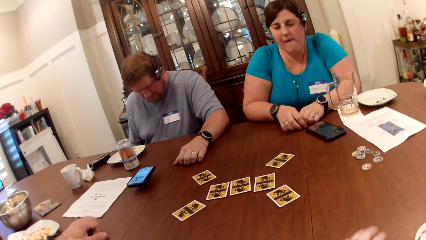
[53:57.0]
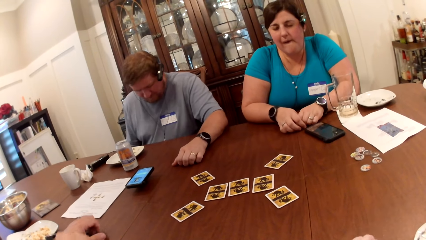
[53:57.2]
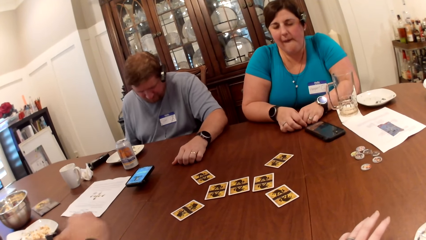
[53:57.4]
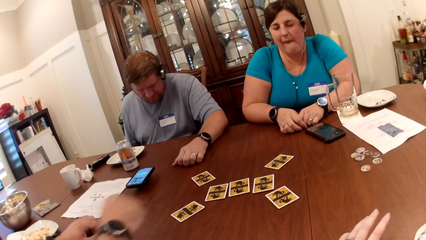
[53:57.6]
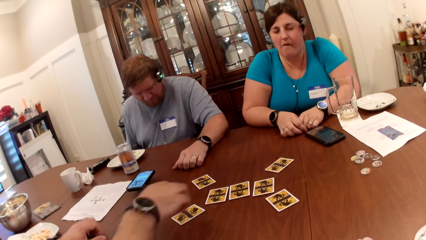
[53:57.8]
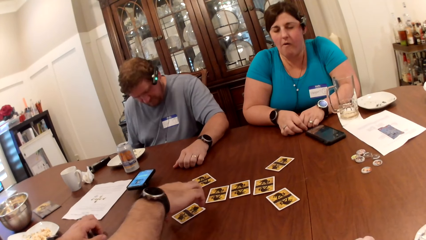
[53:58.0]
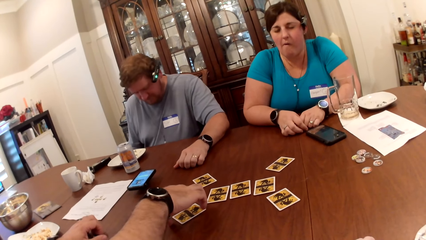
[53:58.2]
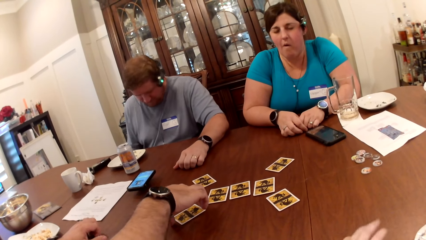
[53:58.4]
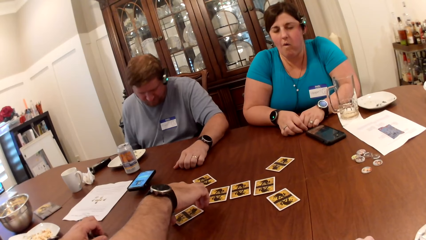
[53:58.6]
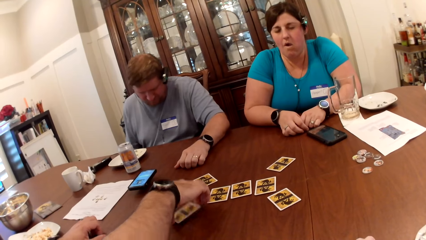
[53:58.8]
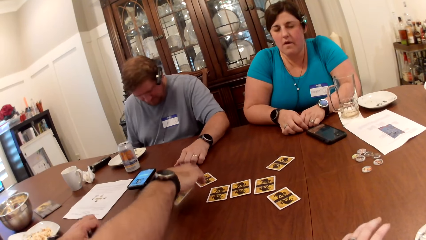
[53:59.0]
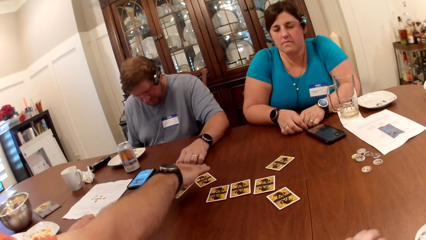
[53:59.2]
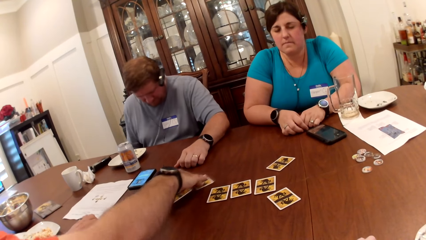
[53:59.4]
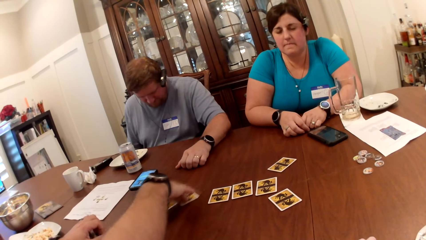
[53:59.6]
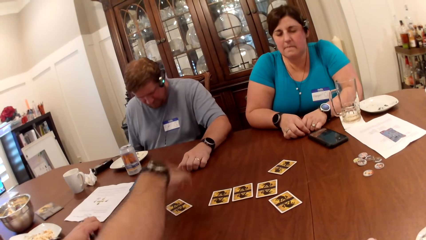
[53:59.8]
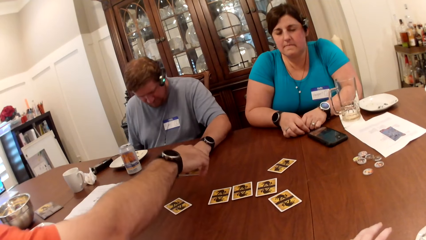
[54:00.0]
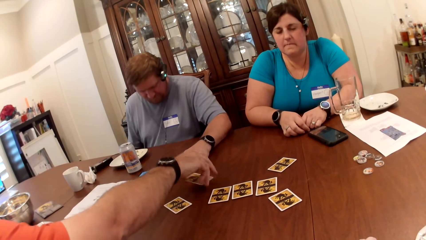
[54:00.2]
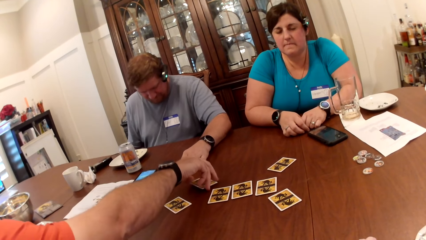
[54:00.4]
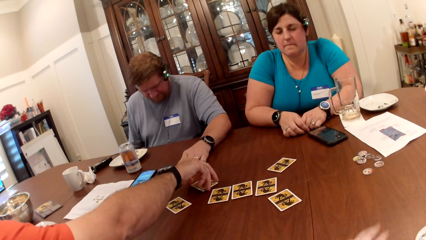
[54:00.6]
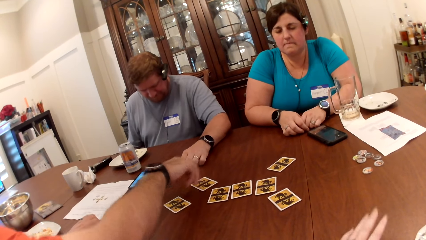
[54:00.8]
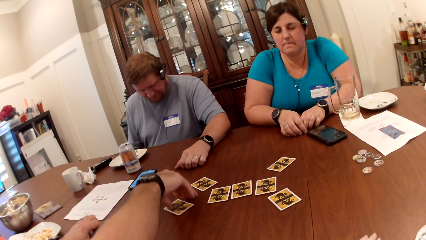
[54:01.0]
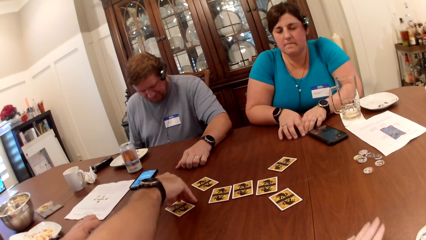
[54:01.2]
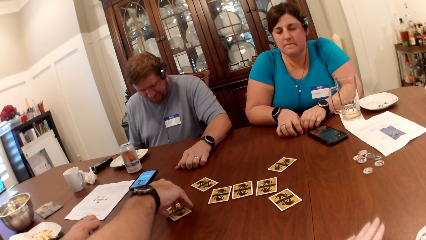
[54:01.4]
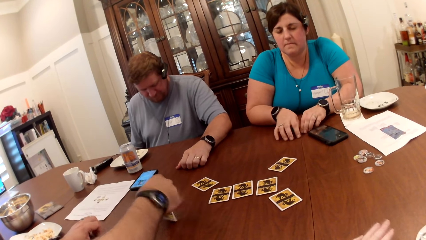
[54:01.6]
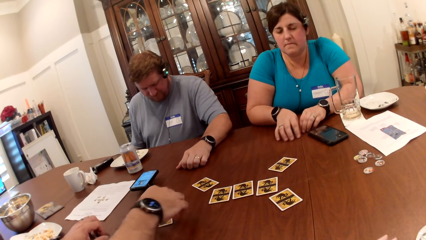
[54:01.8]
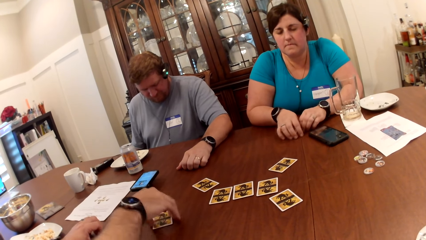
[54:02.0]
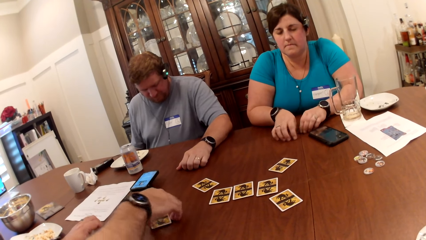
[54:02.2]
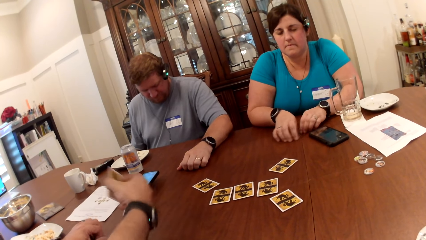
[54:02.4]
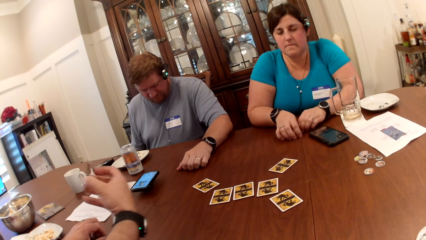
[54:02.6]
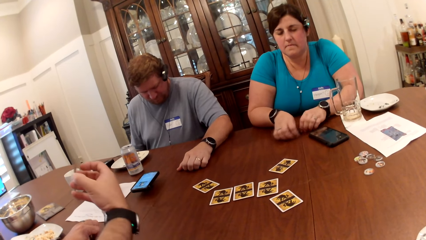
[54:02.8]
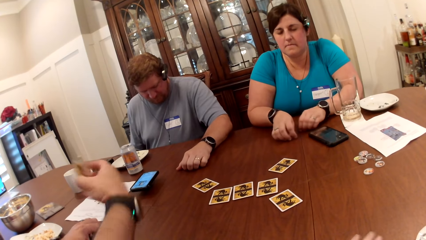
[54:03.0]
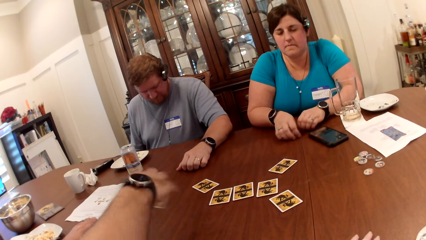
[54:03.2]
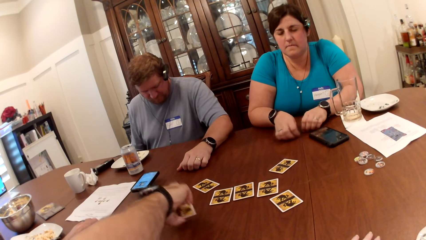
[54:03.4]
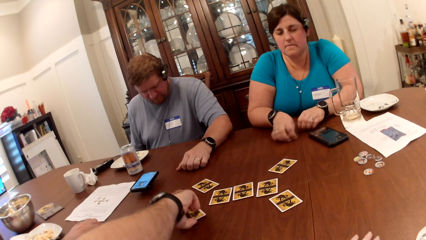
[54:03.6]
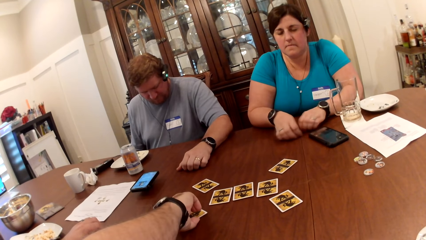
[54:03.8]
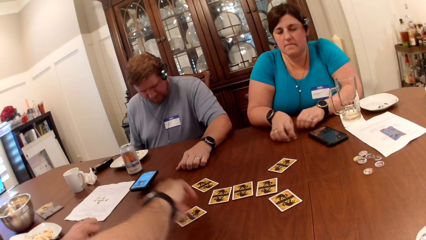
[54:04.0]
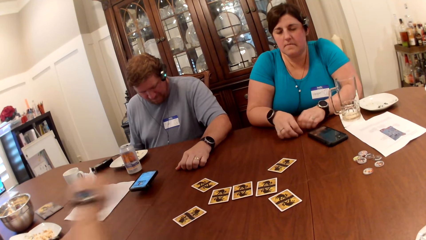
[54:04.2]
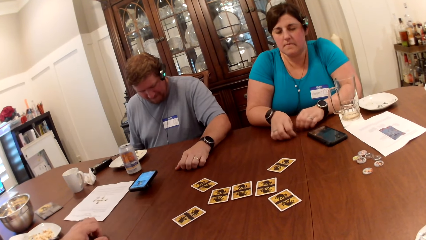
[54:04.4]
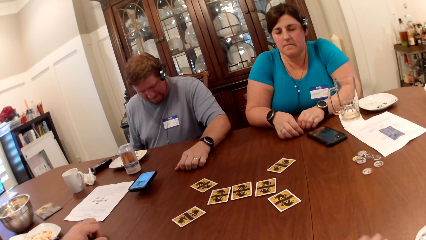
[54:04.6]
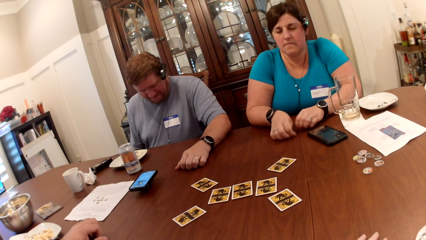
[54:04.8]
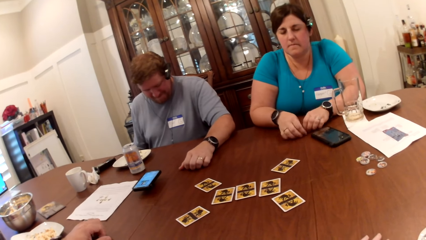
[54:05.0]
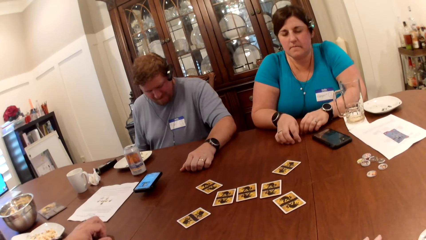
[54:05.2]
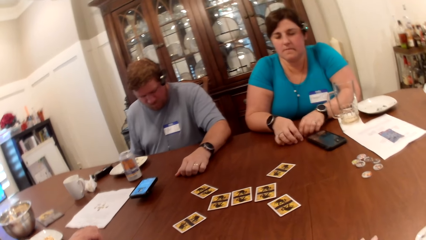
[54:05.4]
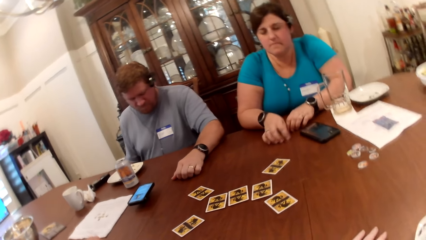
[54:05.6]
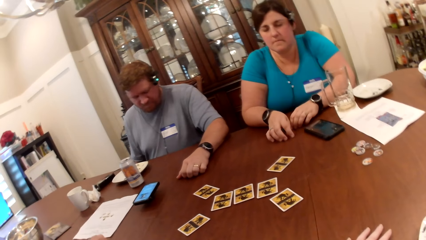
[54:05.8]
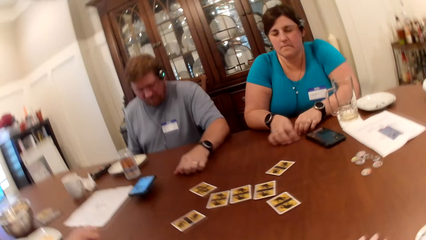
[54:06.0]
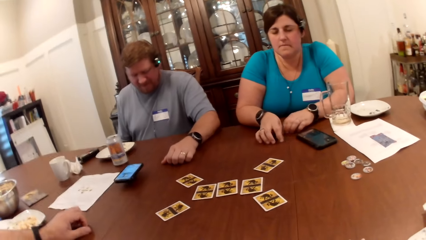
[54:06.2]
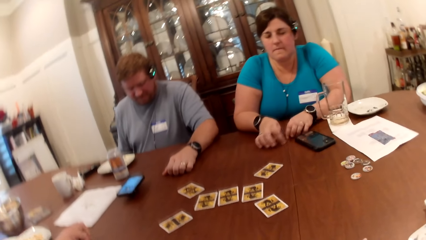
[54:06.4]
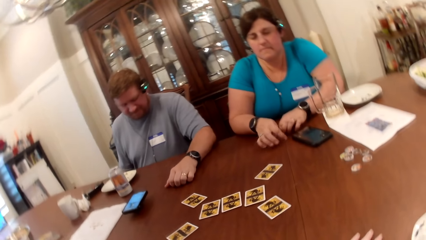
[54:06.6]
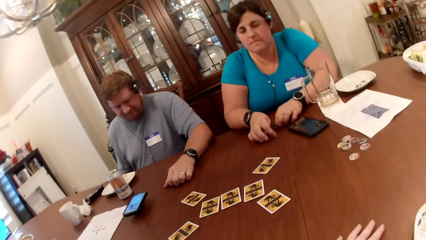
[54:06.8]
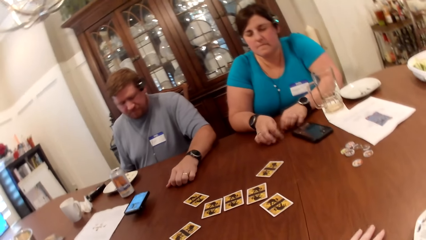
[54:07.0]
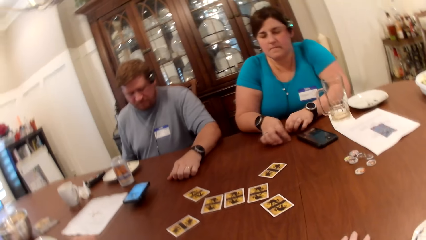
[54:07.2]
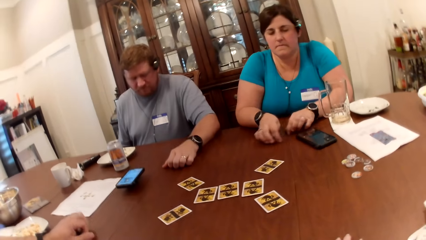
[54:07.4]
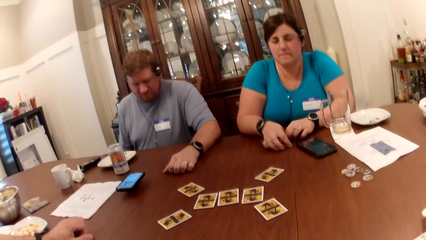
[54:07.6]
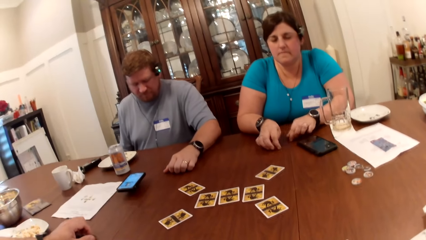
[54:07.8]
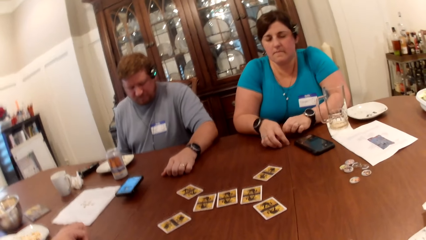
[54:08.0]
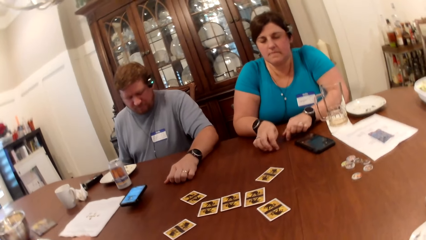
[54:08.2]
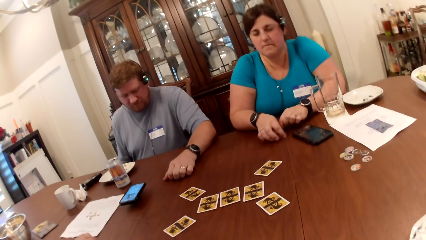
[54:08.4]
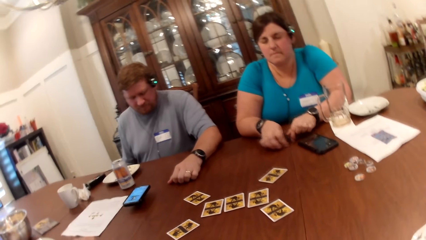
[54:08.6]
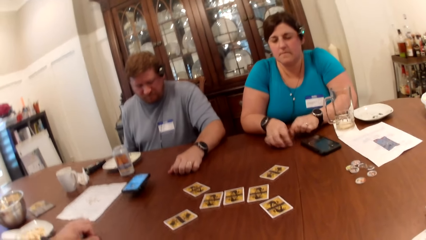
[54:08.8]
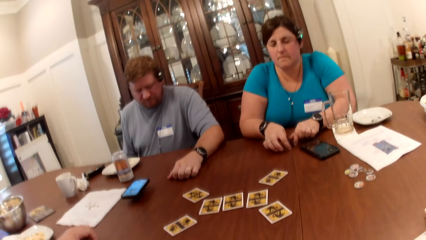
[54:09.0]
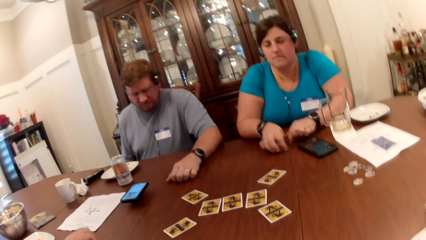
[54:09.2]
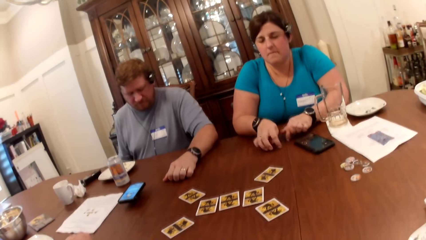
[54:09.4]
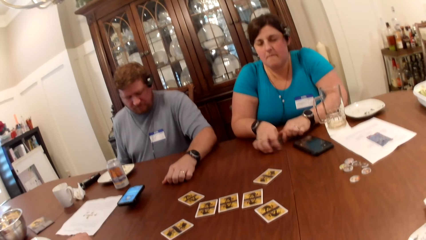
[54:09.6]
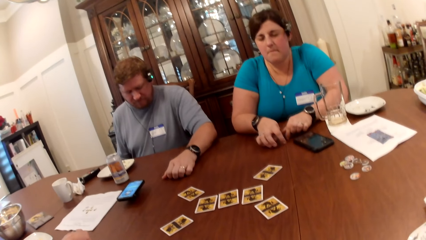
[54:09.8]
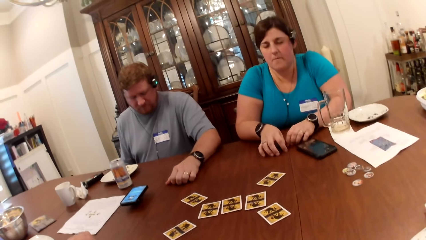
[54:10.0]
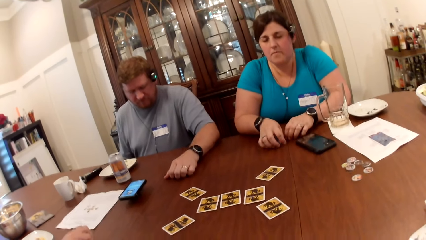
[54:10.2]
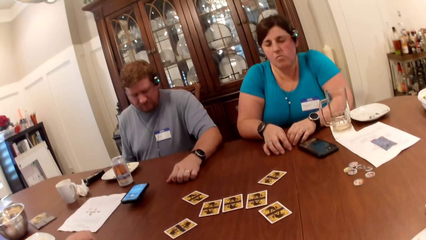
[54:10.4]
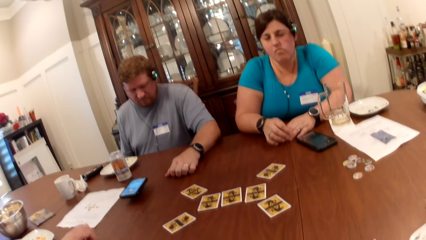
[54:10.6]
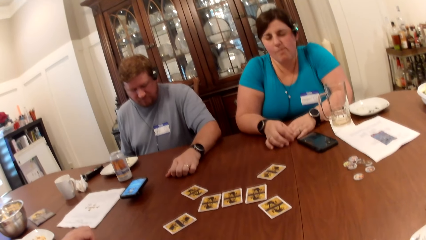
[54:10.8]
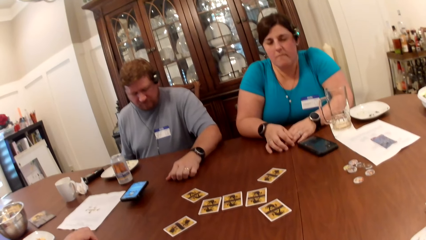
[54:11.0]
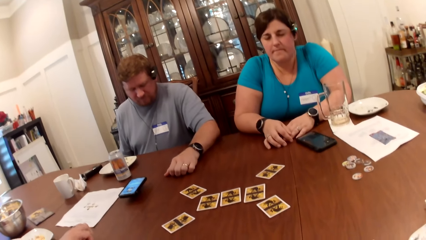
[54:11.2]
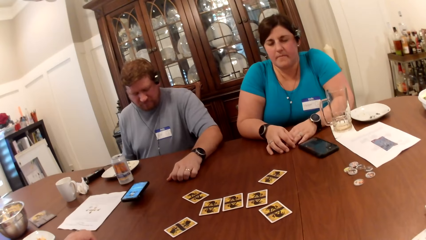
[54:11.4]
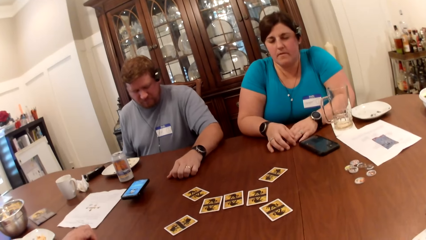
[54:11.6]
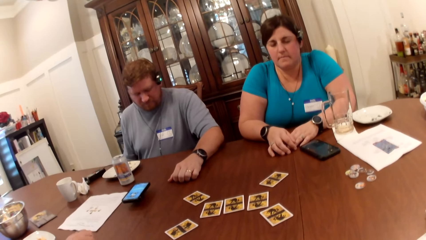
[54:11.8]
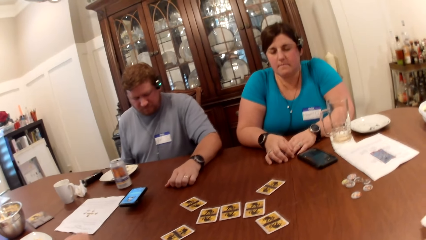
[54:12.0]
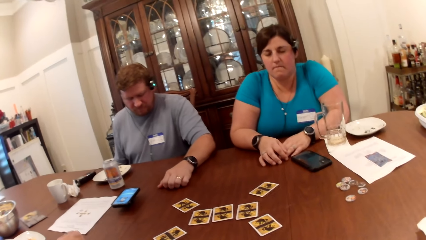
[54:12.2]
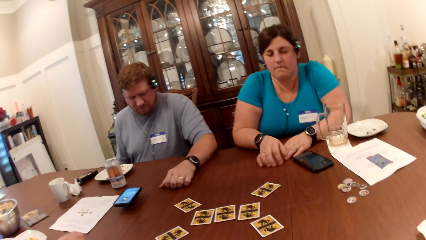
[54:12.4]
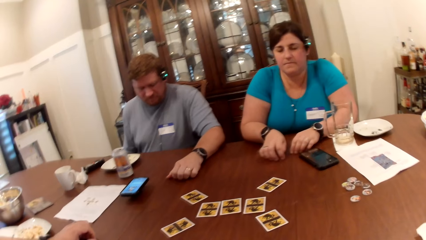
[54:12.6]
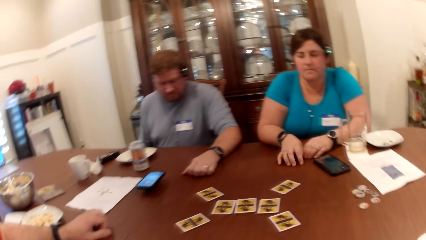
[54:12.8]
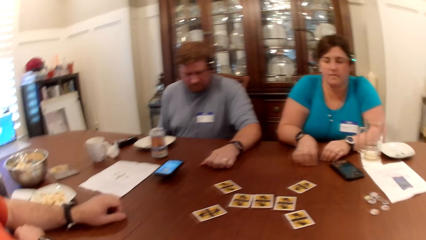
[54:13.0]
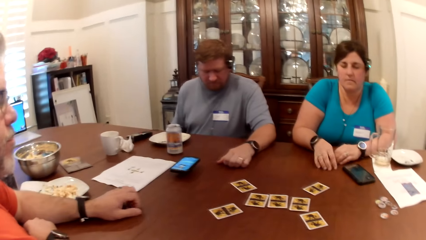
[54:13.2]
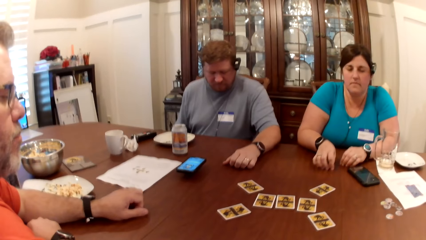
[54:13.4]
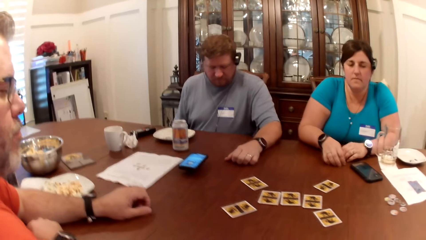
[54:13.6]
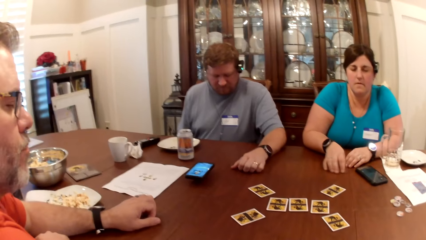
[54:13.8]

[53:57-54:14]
A man picks up the card on the table with his right hand. He moves the card on the table with his right hand. He drops the card on the table with his right hand. He picks up the card on the table with his right hand. He drops the card on the table with his right hand.
